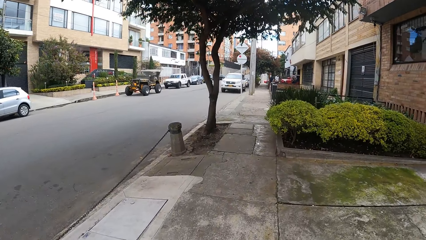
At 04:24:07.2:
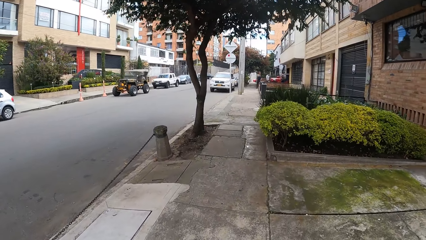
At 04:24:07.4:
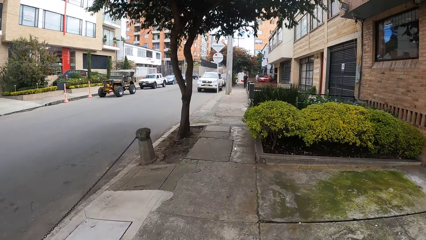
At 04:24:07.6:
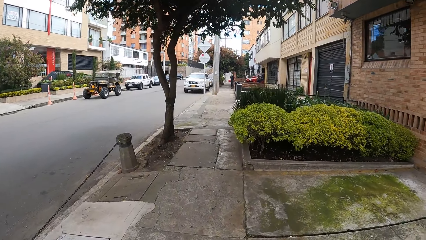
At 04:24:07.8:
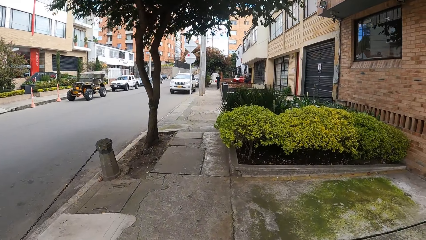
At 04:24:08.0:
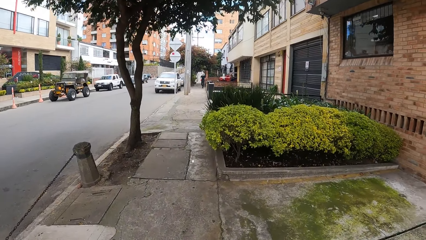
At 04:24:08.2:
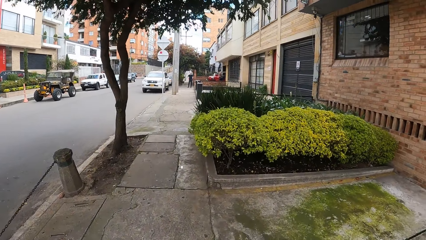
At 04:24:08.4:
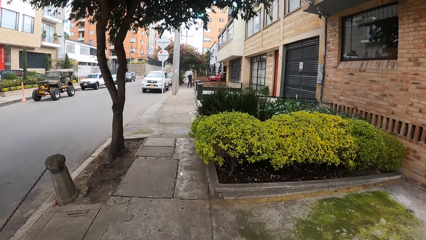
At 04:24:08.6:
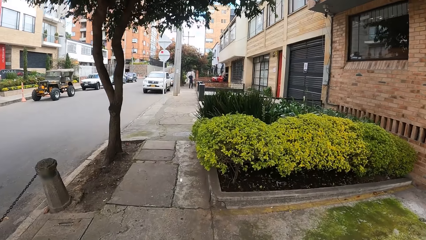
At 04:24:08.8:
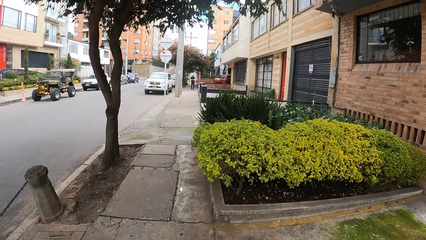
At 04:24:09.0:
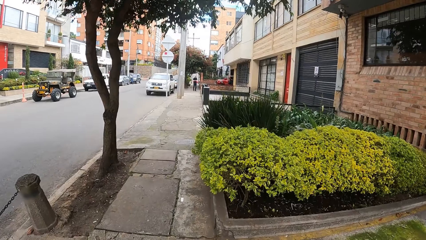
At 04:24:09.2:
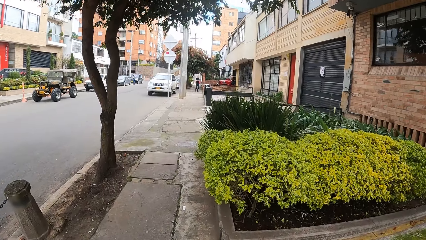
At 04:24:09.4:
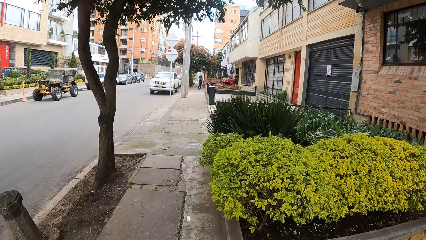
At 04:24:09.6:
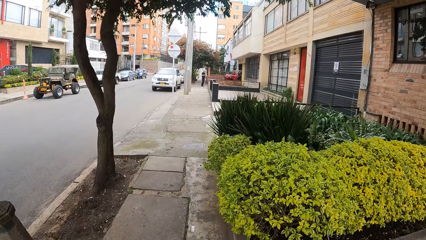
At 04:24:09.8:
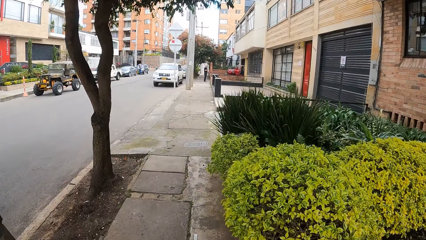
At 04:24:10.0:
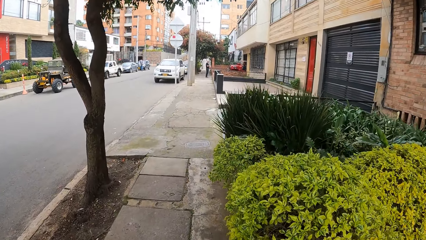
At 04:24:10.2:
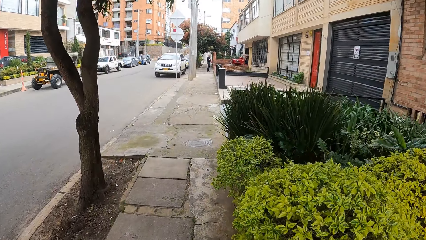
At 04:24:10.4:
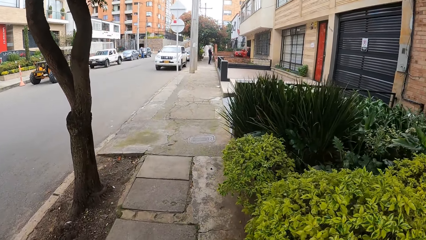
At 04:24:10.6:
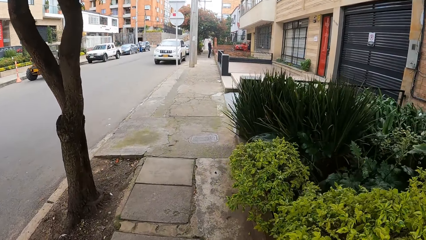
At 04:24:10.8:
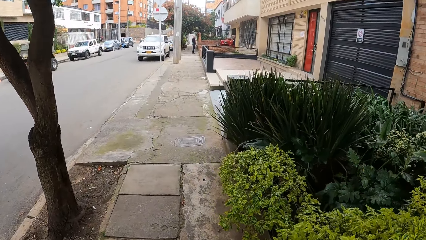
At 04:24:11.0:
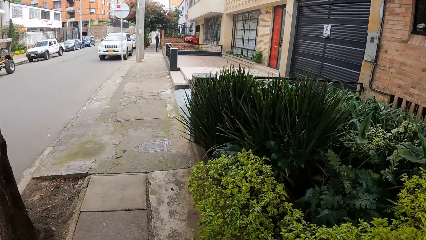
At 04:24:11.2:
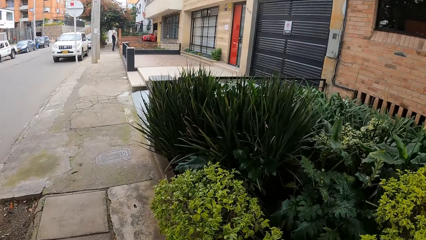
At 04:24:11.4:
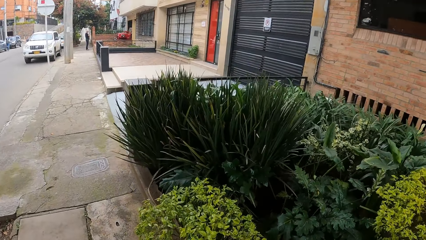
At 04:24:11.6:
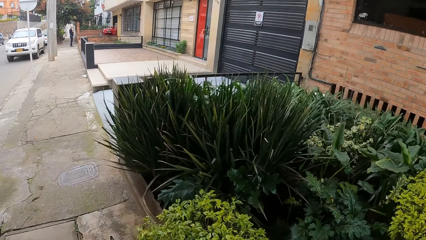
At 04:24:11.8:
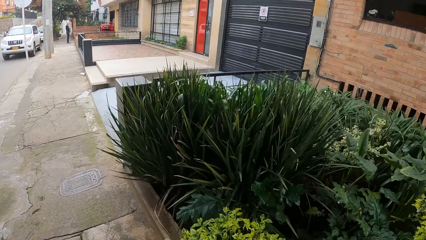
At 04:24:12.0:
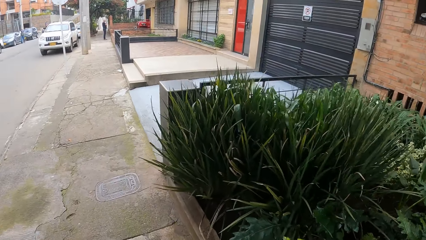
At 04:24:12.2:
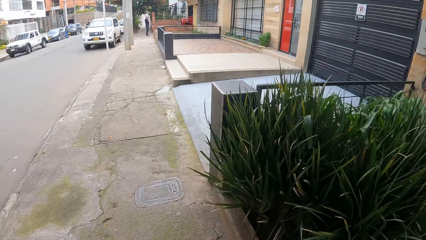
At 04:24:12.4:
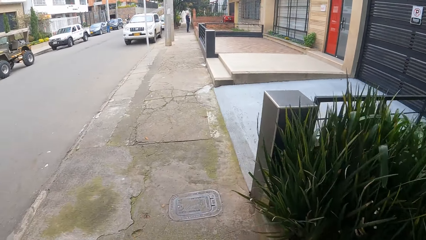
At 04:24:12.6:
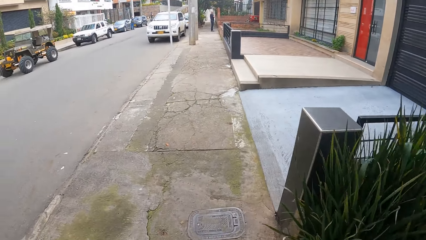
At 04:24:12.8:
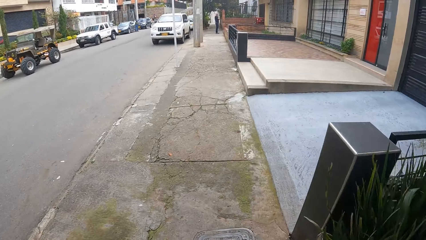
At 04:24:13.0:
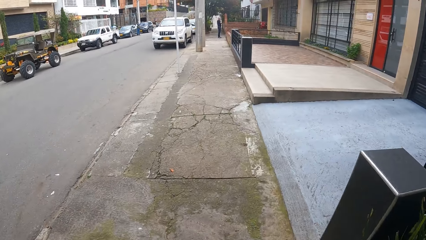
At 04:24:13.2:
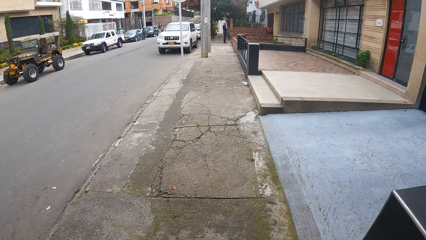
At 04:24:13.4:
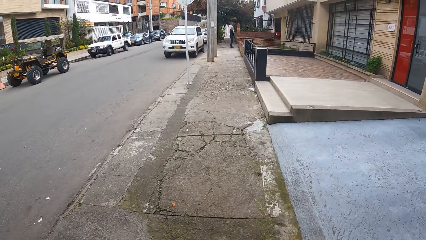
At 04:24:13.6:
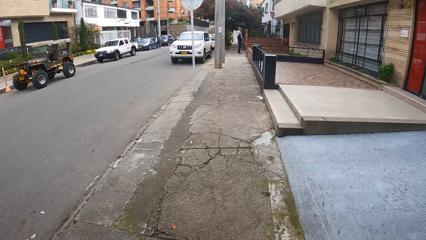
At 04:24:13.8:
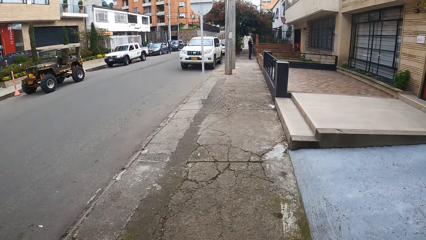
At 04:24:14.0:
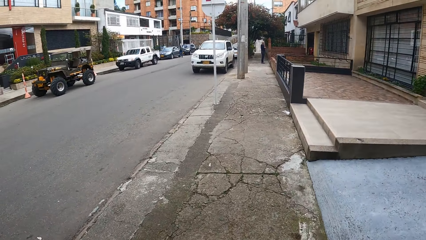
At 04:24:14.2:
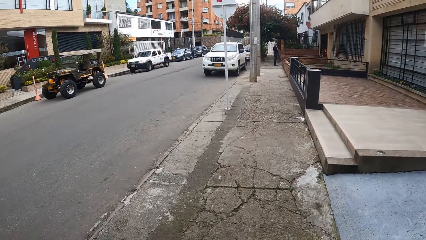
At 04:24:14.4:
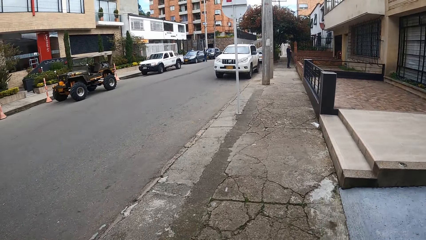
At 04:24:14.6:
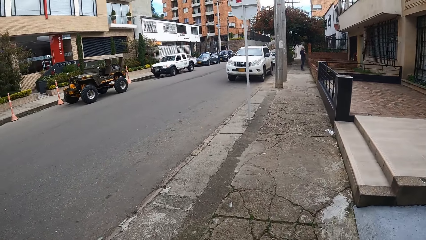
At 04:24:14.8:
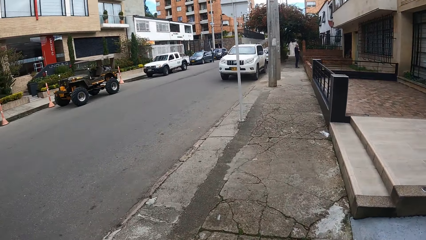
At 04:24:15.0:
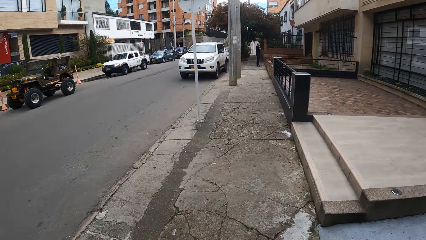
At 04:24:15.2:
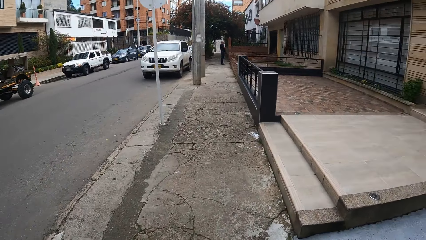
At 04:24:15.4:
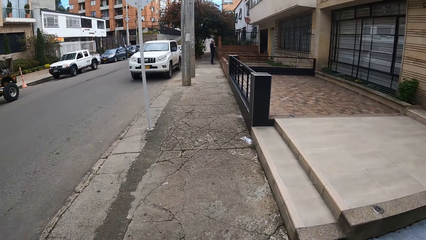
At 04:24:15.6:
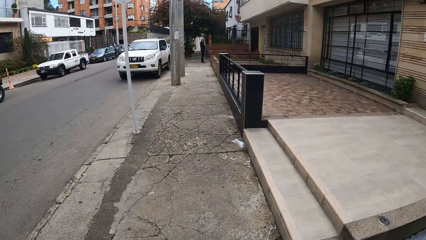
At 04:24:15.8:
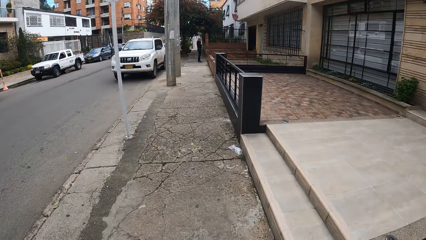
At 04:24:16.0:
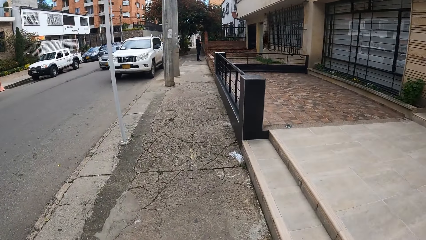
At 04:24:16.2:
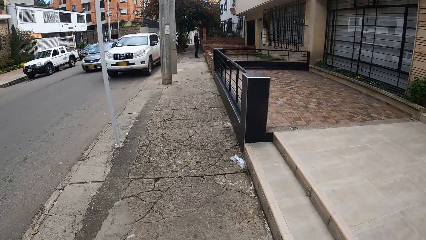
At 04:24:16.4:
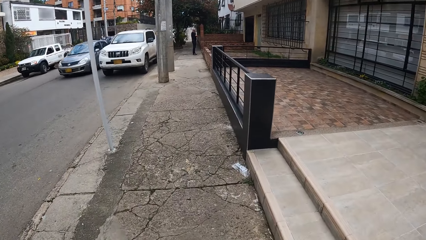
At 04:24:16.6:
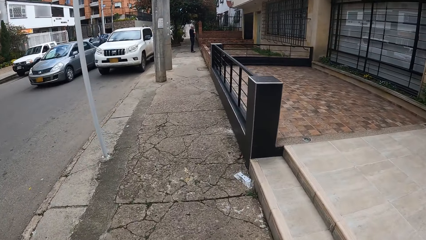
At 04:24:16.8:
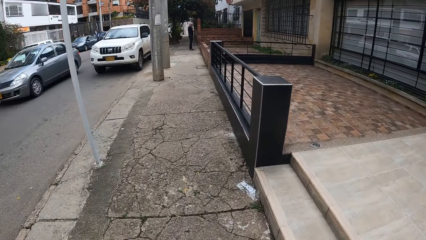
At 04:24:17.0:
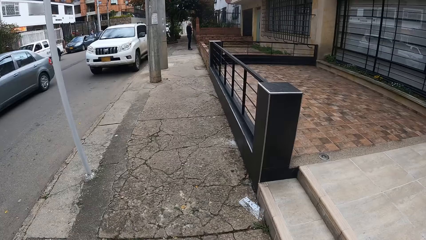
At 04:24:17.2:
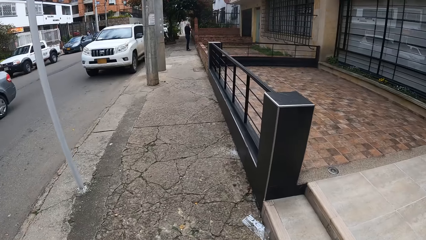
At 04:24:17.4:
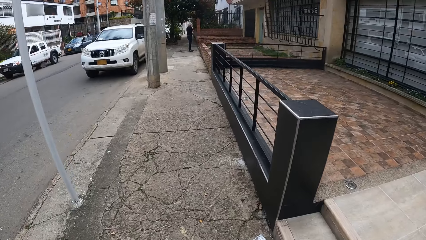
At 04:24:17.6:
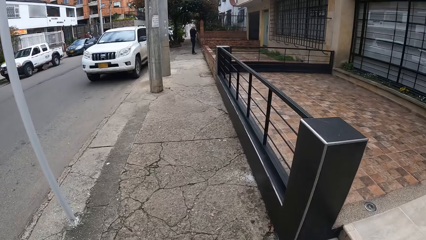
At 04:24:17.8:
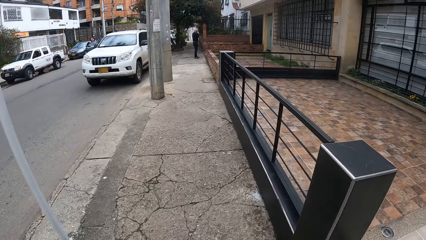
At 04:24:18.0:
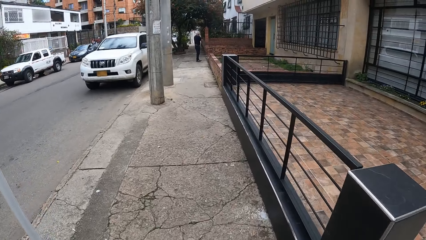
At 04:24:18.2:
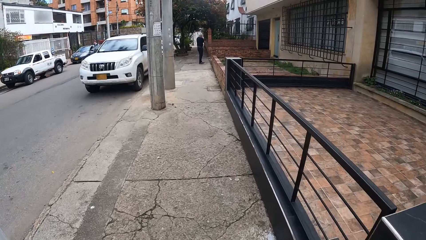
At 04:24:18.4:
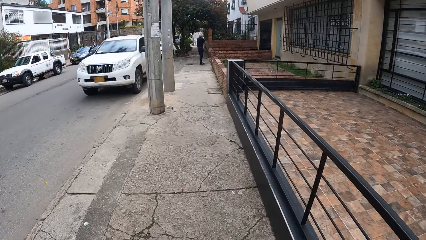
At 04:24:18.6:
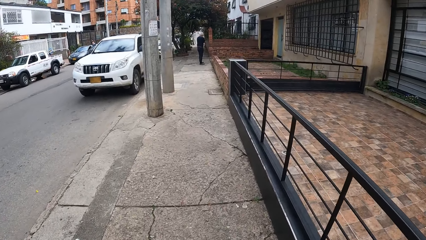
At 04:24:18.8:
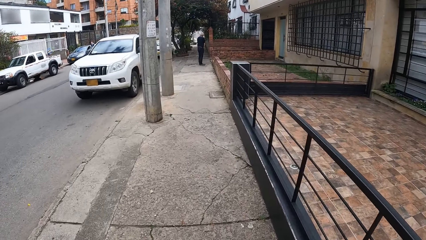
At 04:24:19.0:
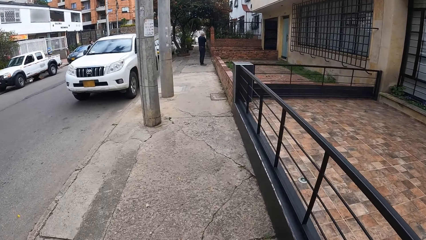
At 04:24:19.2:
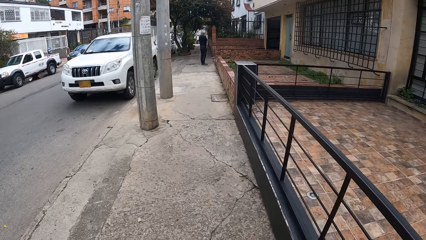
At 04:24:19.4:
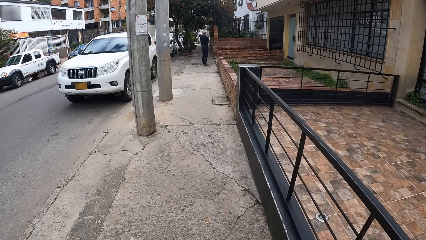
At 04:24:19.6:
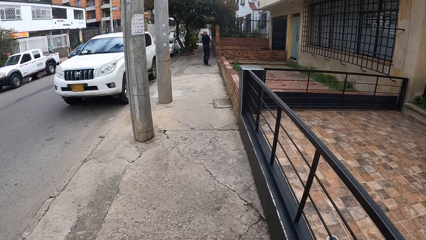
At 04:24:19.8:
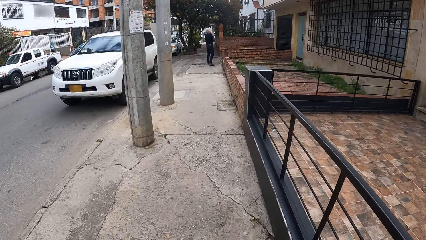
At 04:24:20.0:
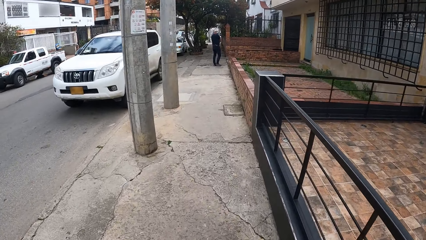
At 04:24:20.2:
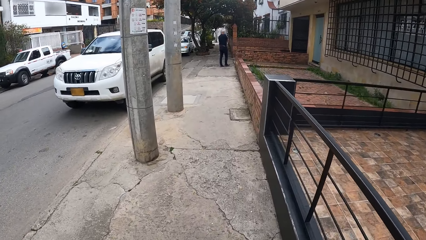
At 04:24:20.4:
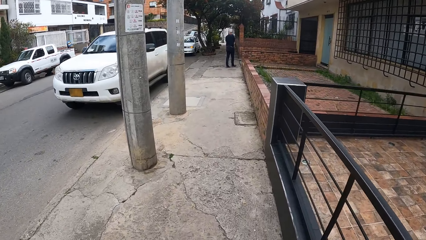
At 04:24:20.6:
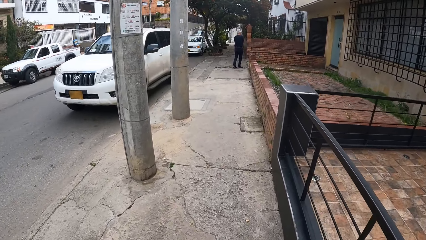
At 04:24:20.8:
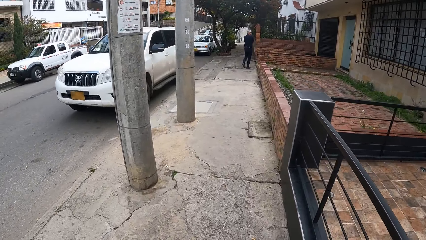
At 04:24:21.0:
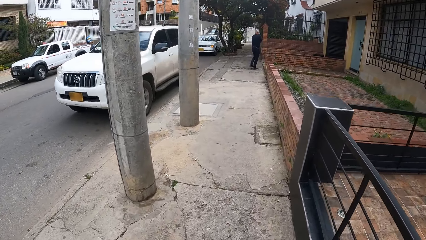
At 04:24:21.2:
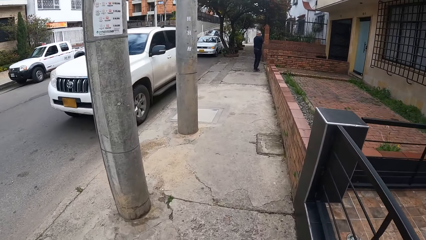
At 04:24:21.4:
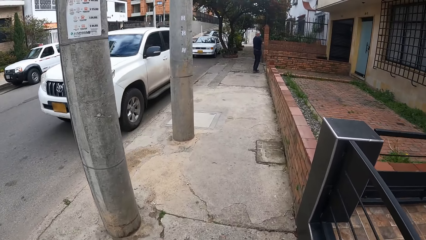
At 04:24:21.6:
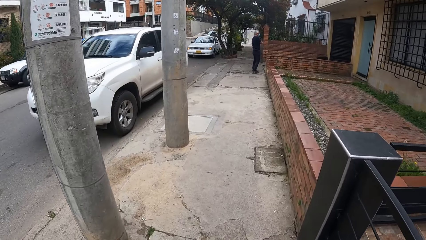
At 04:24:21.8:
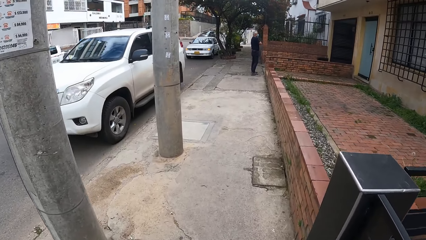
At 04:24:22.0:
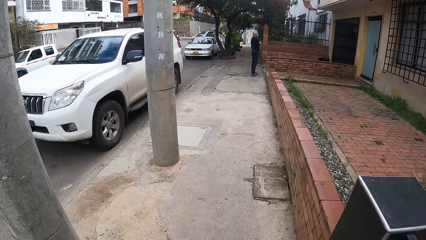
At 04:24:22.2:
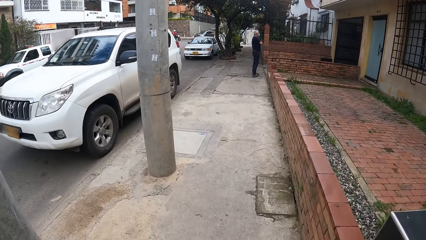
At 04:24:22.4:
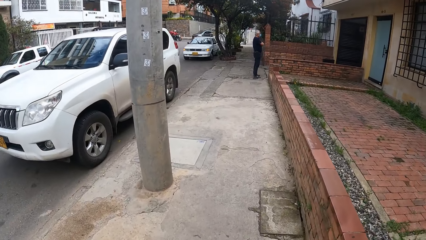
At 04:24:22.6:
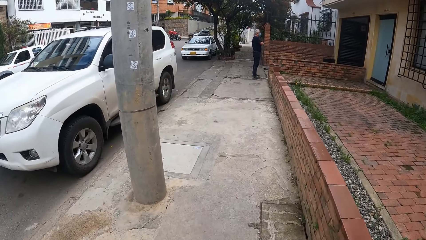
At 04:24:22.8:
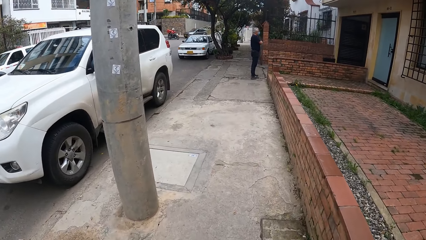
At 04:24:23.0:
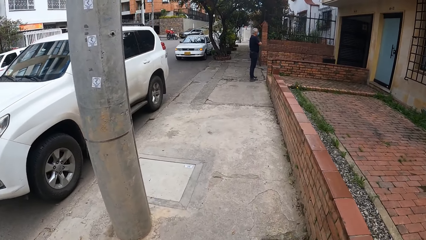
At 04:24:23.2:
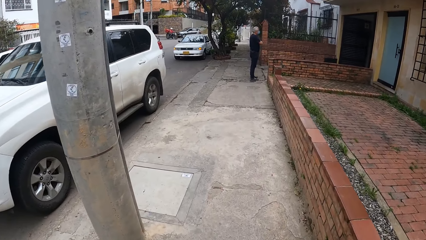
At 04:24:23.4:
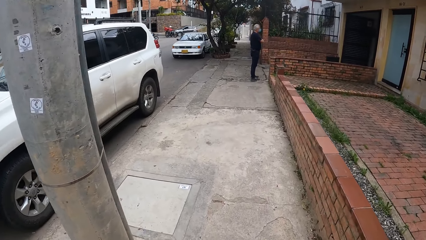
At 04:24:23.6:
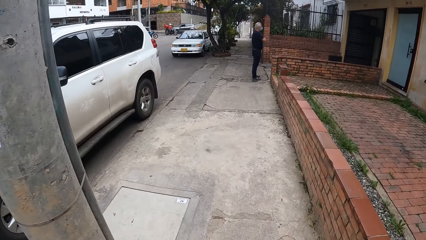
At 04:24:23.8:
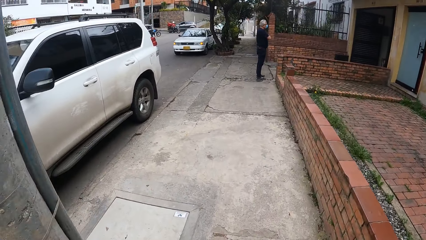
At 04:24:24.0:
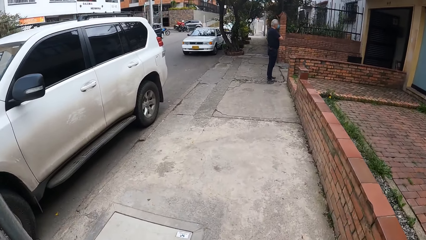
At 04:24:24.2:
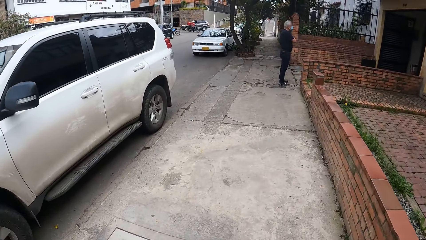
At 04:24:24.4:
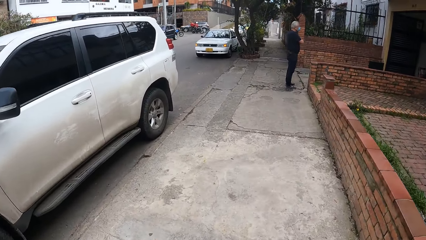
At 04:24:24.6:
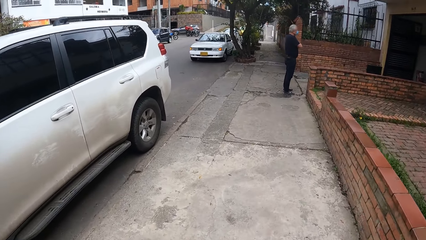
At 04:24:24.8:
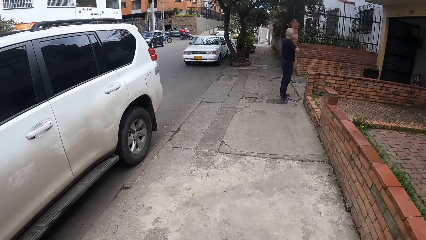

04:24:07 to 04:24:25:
A car drives past the camera wearer. A car drives across a road.
